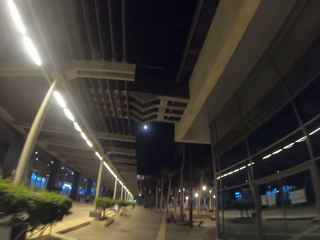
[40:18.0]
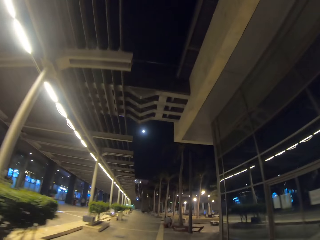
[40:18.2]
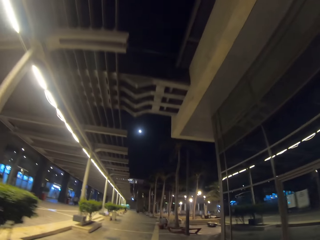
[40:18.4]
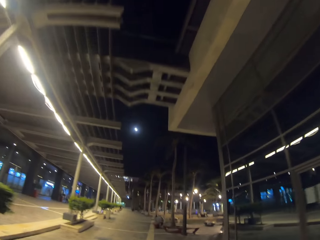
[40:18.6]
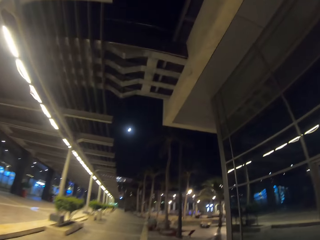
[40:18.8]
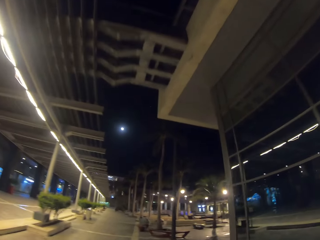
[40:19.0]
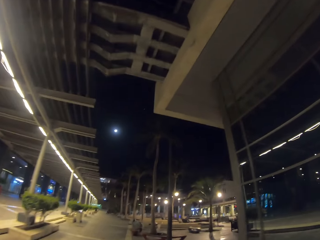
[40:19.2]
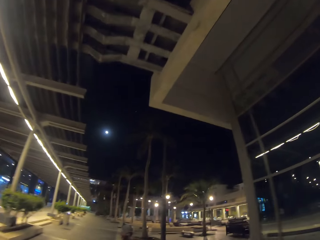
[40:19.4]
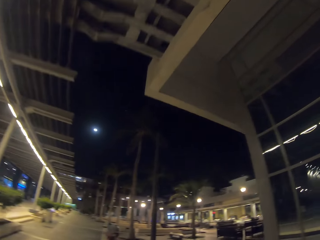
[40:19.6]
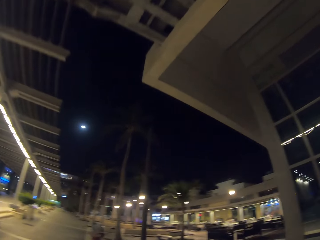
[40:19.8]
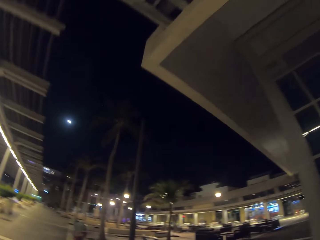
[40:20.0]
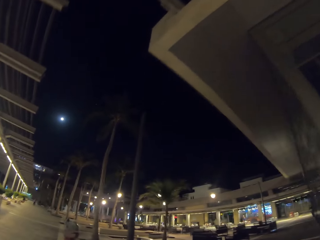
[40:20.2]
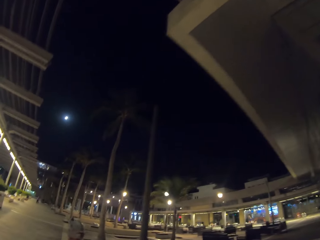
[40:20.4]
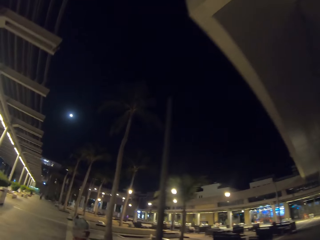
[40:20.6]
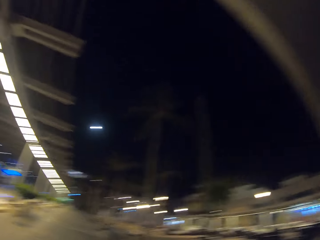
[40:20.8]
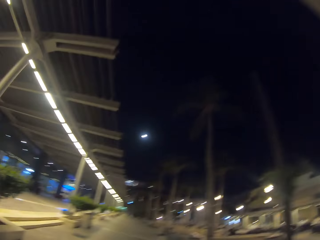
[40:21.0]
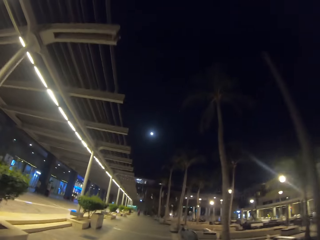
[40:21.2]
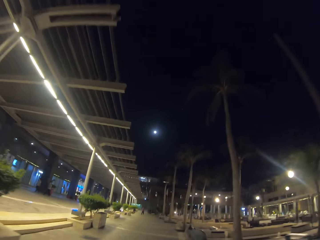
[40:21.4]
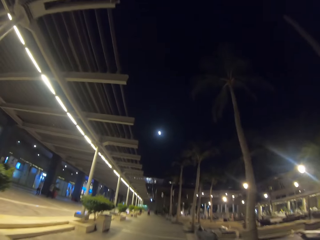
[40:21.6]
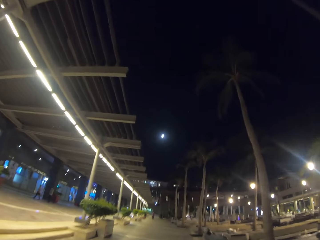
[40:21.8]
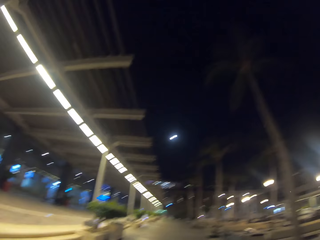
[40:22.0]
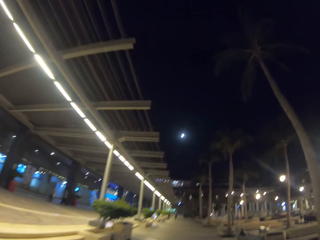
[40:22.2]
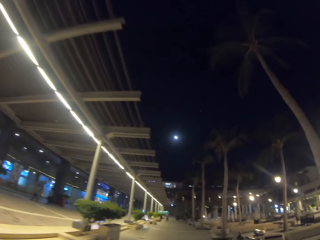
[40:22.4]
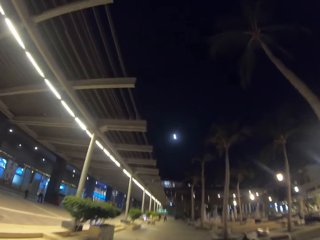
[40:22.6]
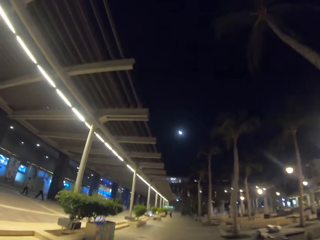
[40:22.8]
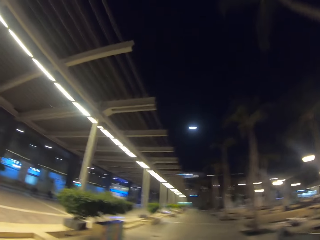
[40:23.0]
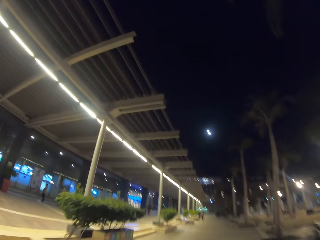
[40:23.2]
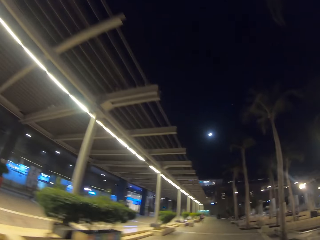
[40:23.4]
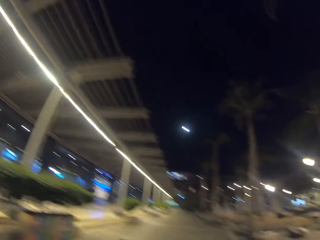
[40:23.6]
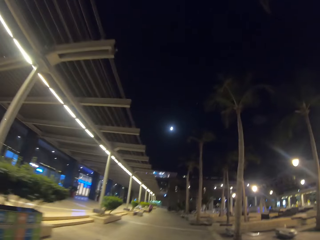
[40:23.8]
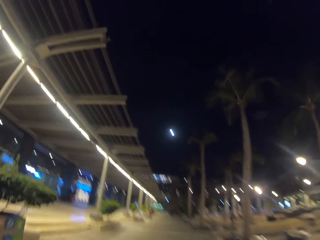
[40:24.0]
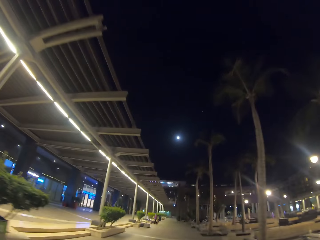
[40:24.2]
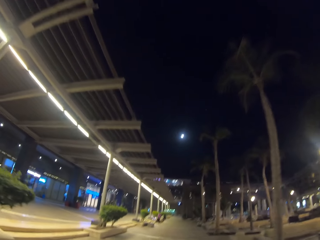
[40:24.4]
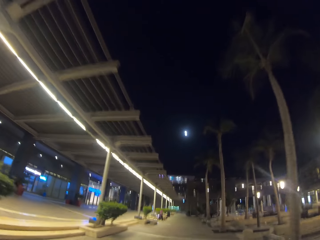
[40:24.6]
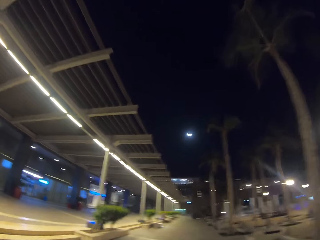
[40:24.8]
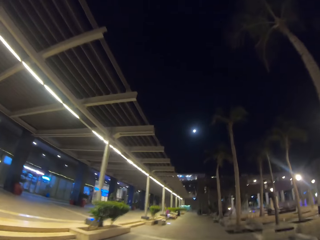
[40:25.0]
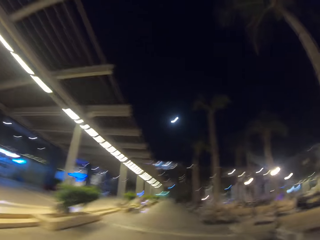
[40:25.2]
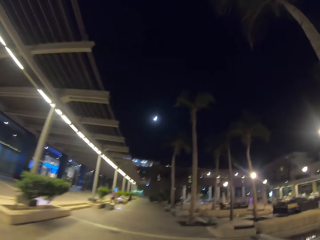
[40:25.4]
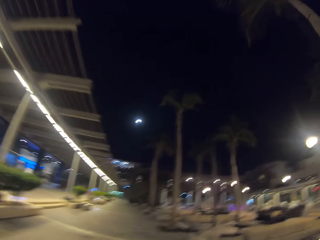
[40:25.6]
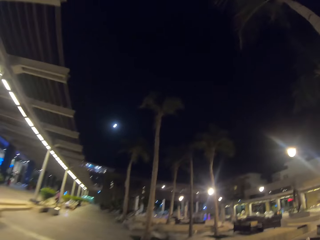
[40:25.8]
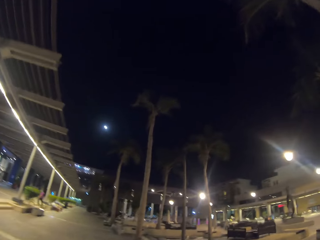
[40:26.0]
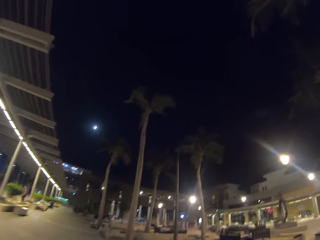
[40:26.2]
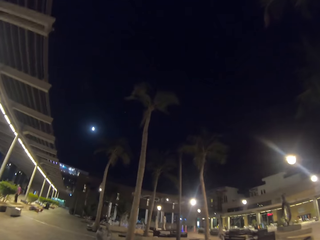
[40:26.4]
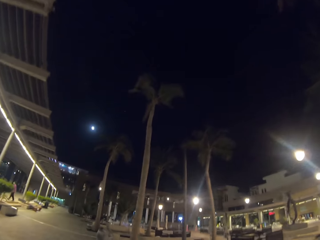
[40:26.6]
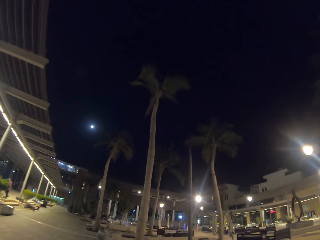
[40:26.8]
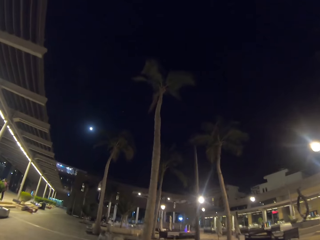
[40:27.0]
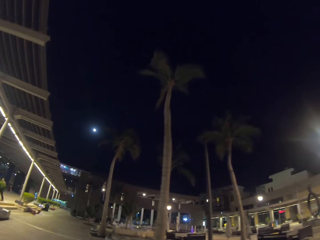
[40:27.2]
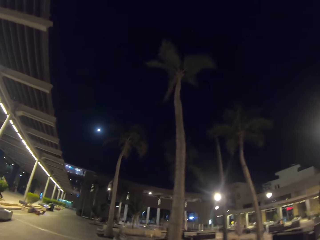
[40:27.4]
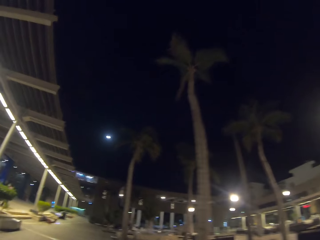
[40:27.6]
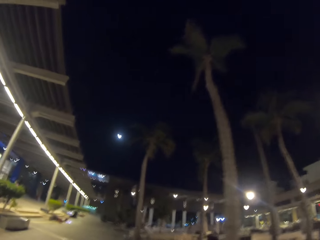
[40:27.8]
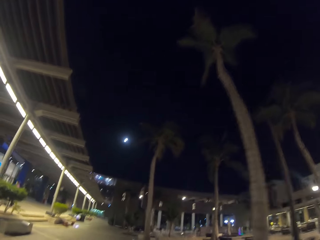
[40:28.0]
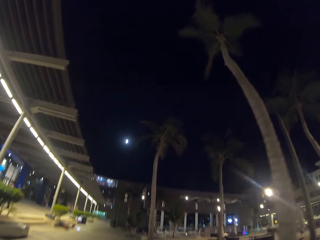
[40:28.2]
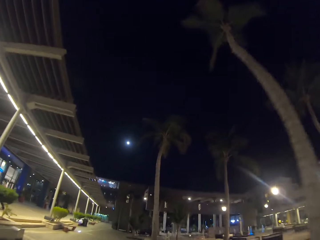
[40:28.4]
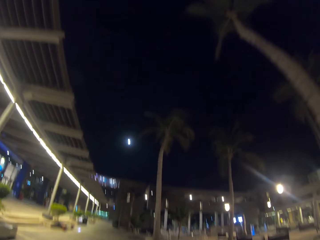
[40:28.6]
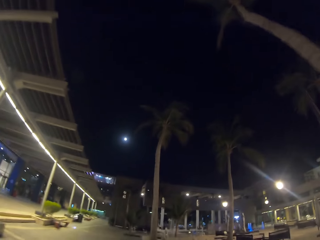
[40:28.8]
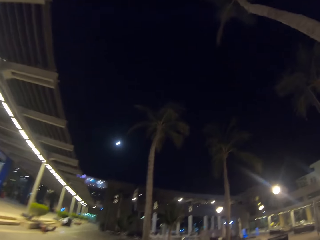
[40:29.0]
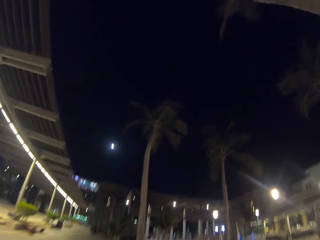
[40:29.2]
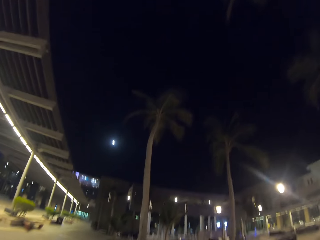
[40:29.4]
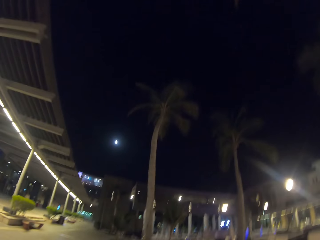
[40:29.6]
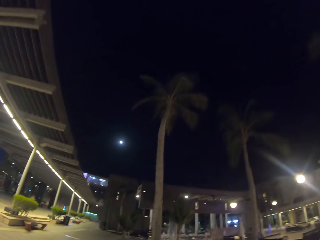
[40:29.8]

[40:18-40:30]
The camera wearer looks aside. They look straight ahead. They skate straight ahead.

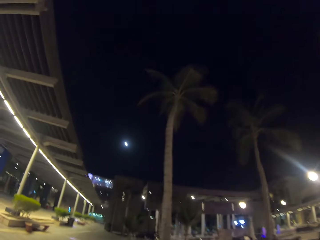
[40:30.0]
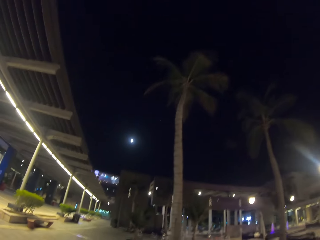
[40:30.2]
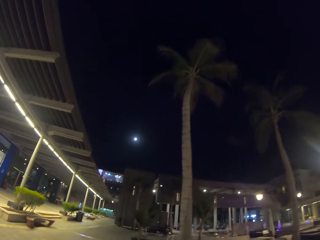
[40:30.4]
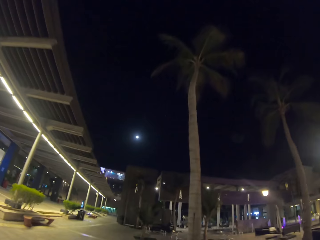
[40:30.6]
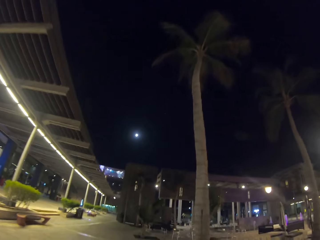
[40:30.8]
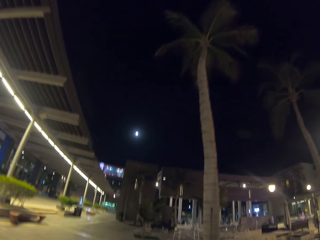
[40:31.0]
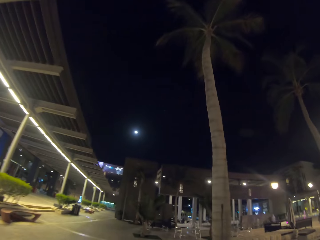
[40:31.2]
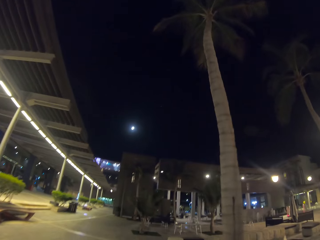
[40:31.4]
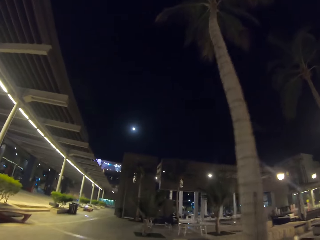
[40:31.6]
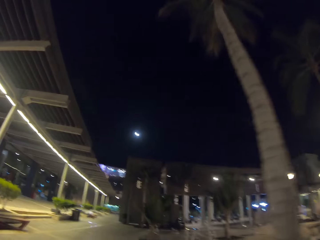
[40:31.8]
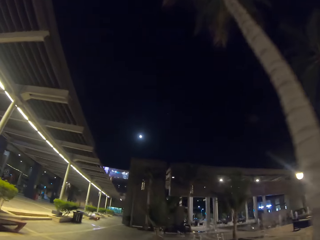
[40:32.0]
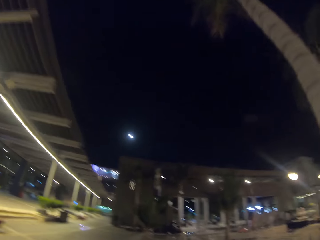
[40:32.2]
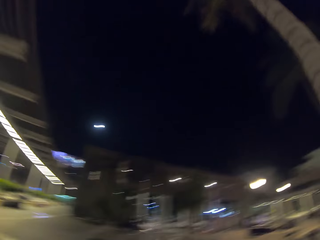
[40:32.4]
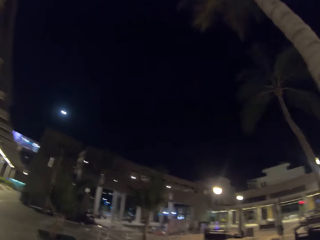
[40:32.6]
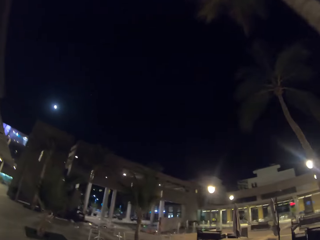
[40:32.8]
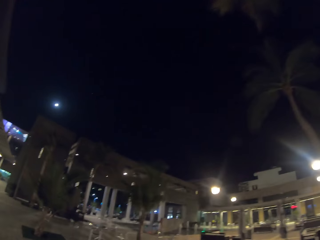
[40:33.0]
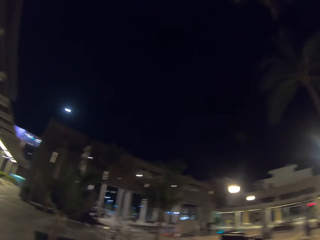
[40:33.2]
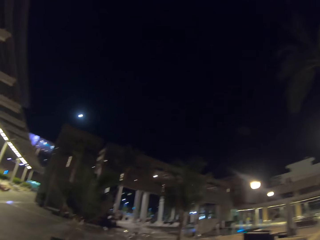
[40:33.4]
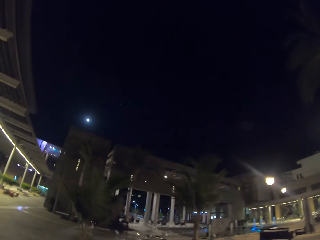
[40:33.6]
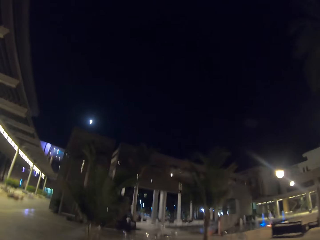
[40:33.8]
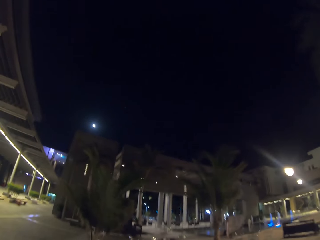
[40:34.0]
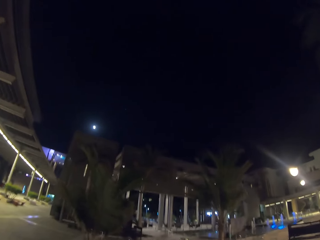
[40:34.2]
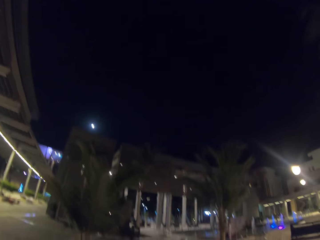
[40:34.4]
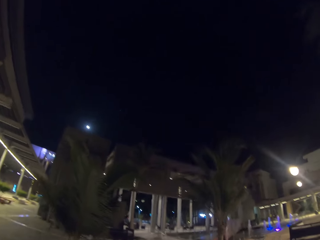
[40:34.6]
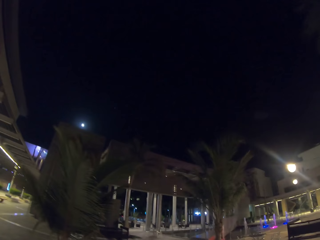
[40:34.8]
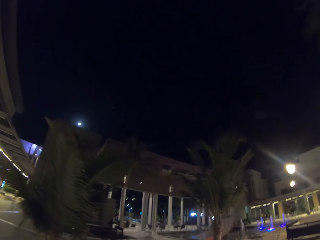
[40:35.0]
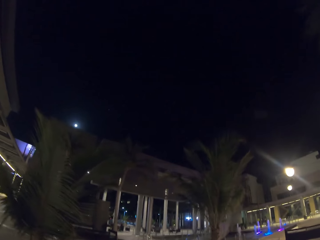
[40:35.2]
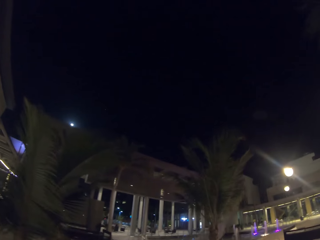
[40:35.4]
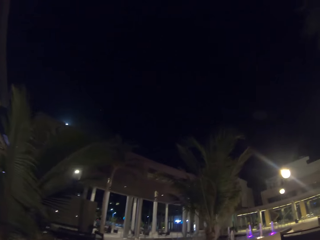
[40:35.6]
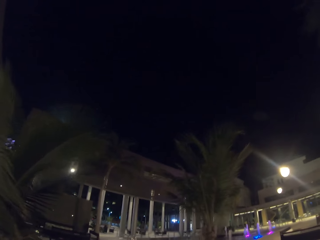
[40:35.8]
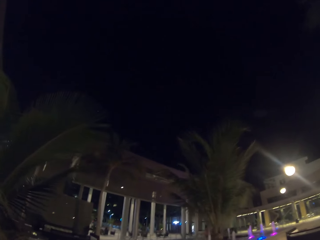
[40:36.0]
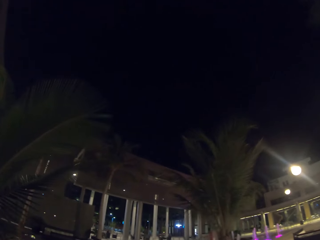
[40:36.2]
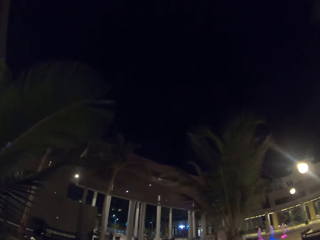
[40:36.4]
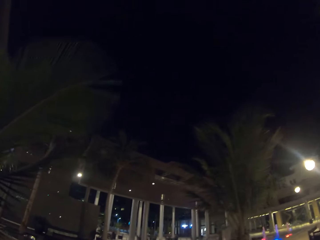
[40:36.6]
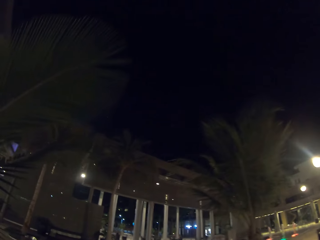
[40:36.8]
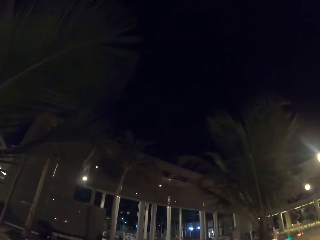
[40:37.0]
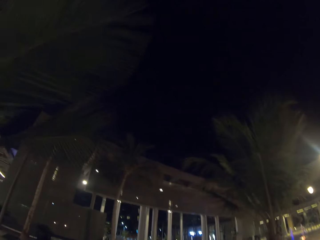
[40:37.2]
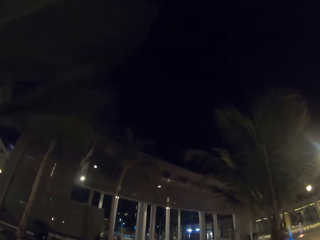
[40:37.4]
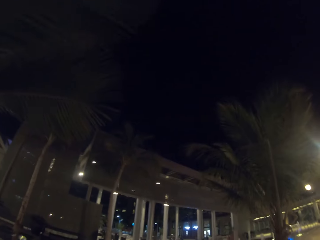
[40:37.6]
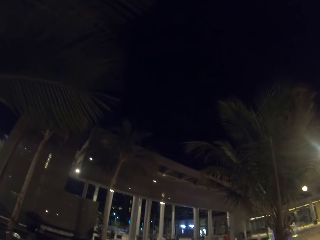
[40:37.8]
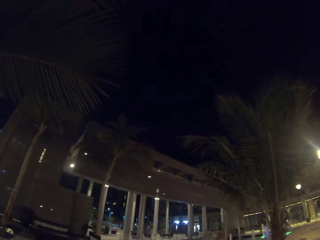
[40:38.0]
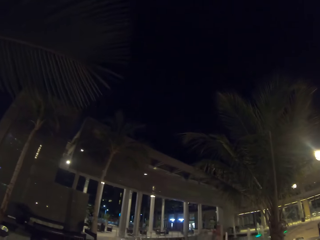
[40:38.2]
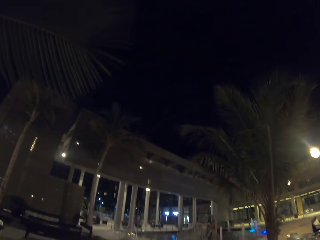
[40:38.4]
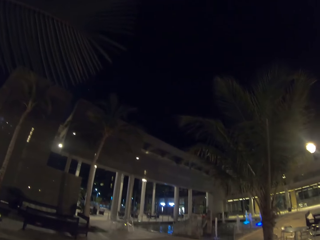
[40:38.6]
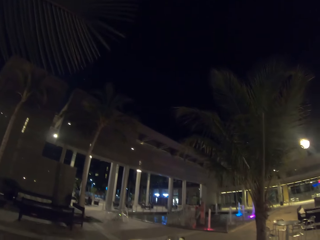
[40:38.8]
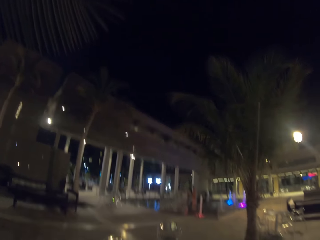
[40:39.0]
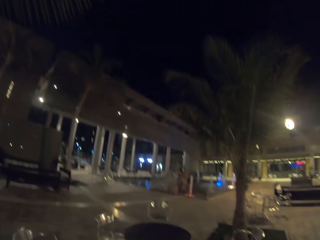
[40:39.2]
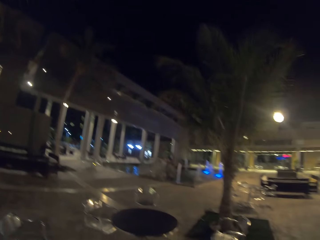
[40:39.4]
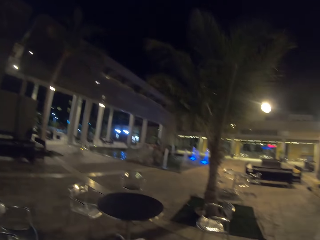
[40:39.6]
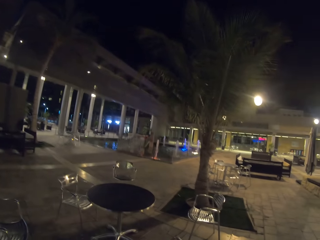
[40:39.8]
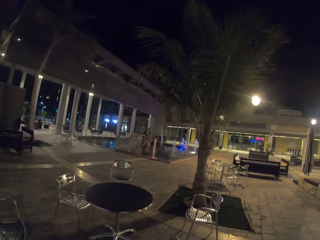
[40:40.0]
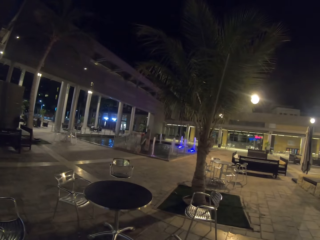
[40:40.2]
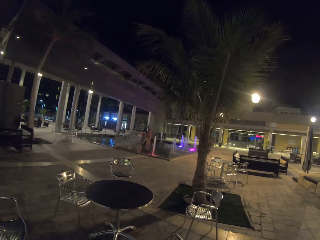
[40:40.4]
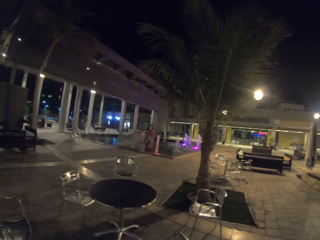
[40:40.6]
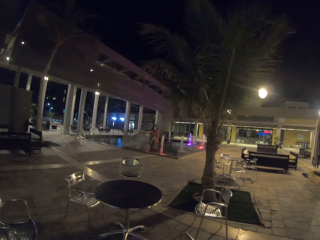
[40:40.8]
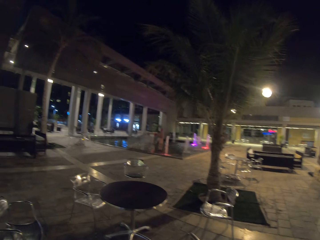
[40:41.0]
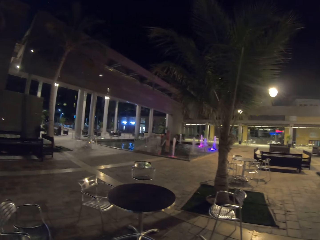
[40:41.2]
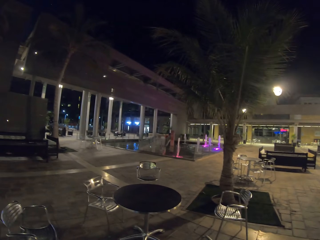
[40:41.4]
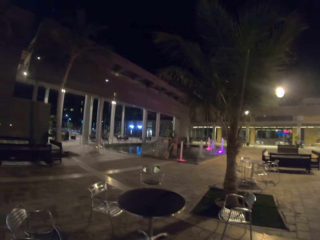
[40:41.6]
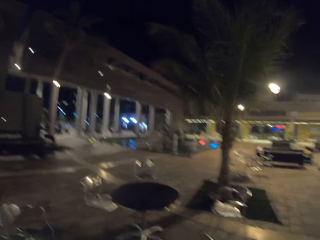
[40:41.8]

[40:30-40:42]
The camera wearer moves to the left. They stop.
